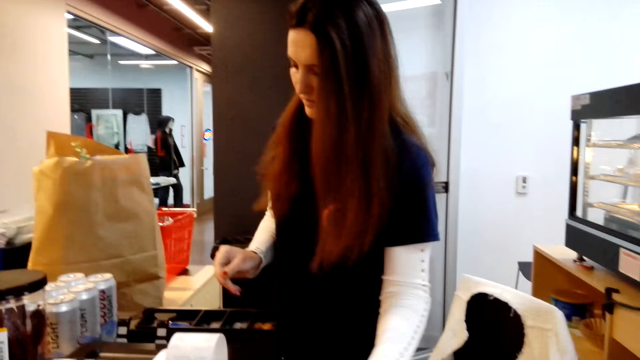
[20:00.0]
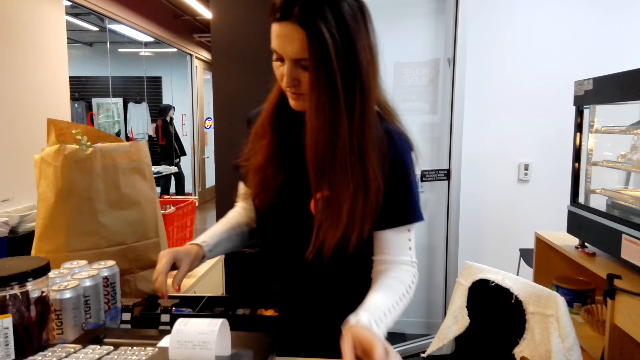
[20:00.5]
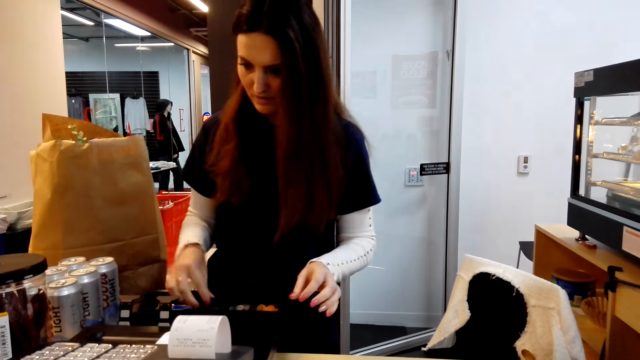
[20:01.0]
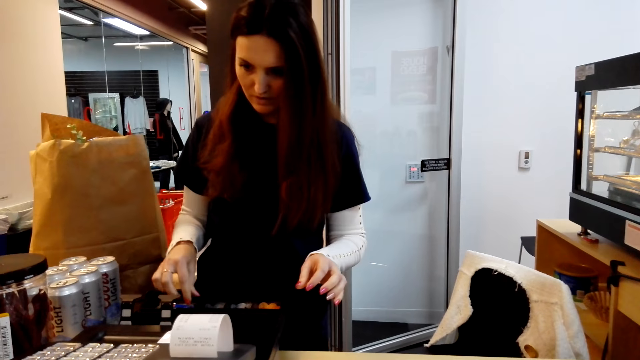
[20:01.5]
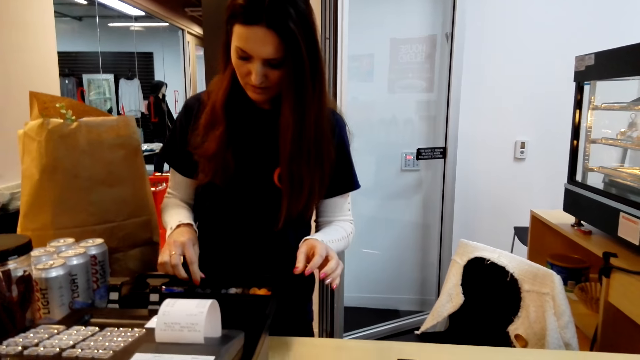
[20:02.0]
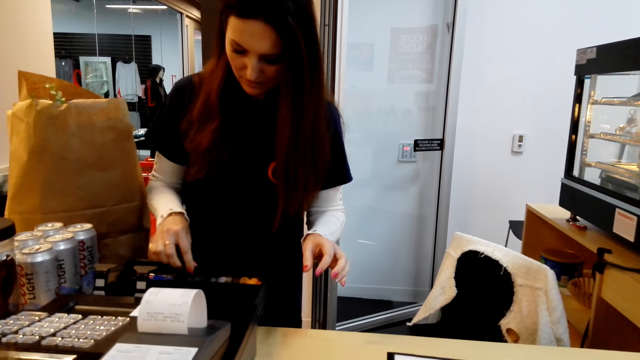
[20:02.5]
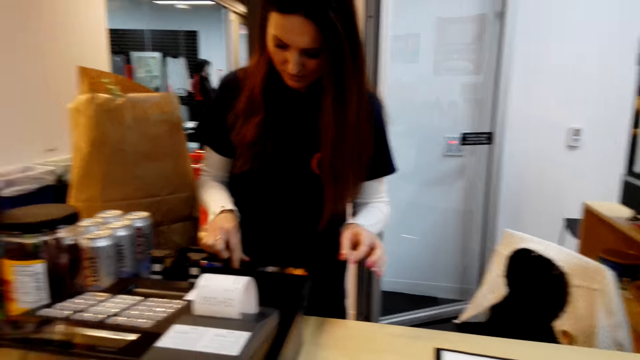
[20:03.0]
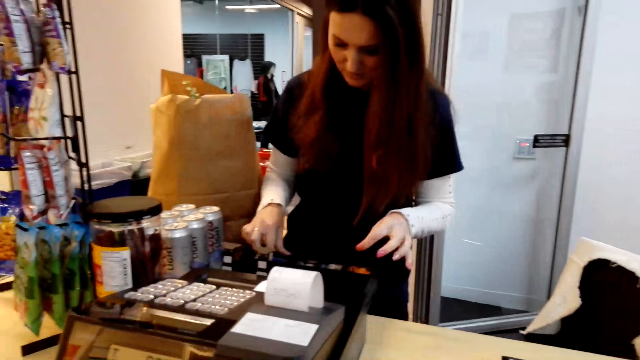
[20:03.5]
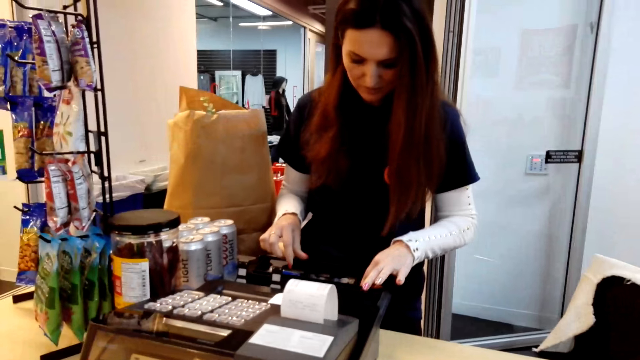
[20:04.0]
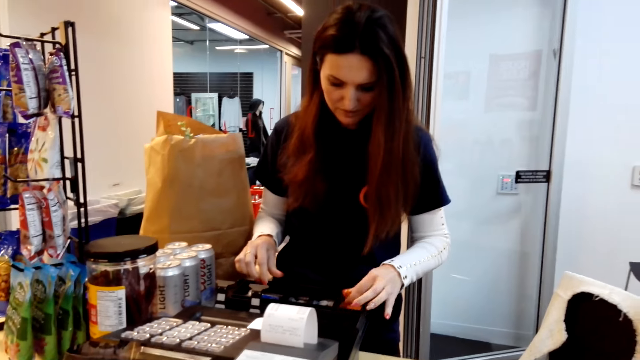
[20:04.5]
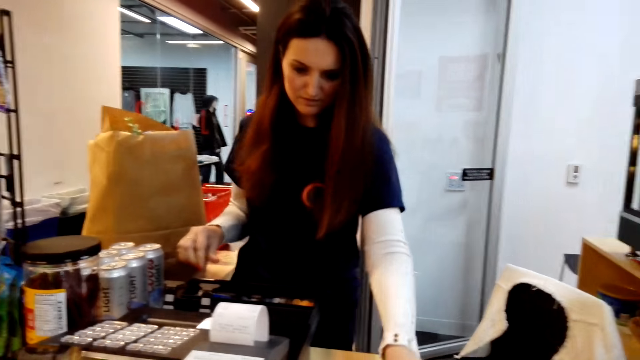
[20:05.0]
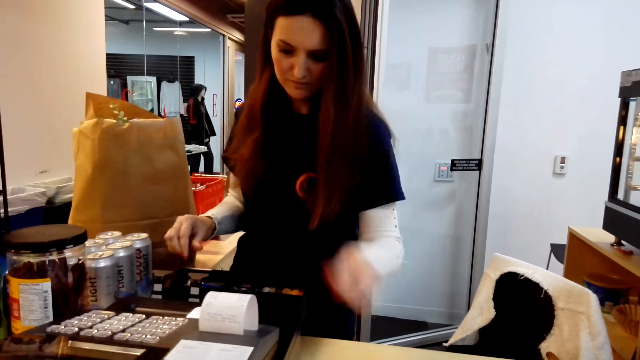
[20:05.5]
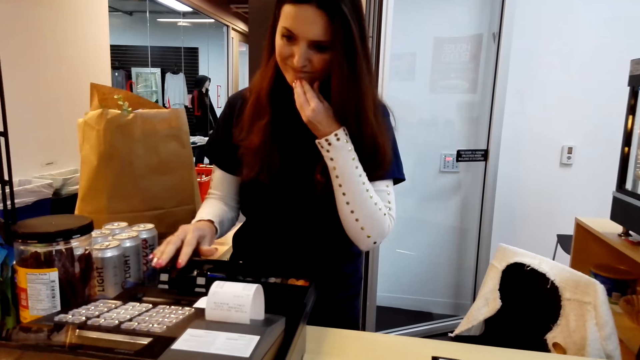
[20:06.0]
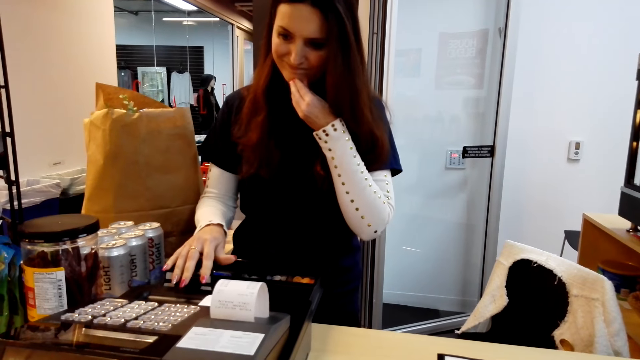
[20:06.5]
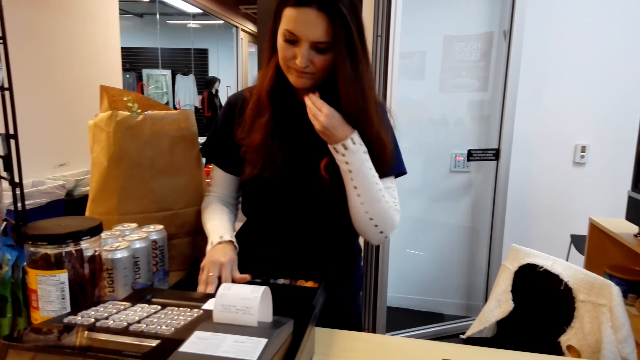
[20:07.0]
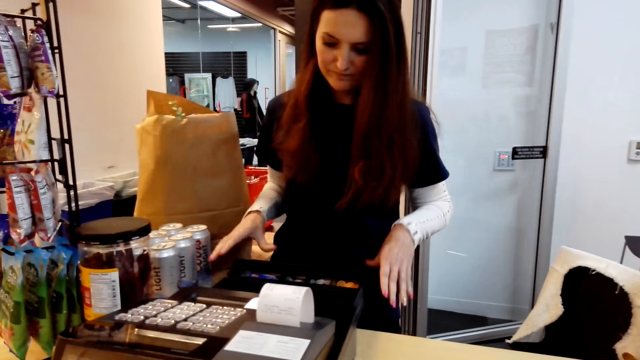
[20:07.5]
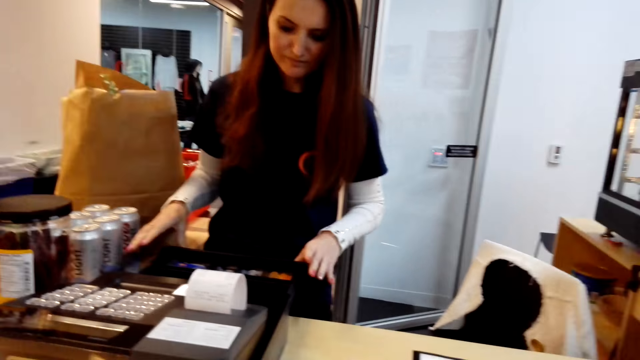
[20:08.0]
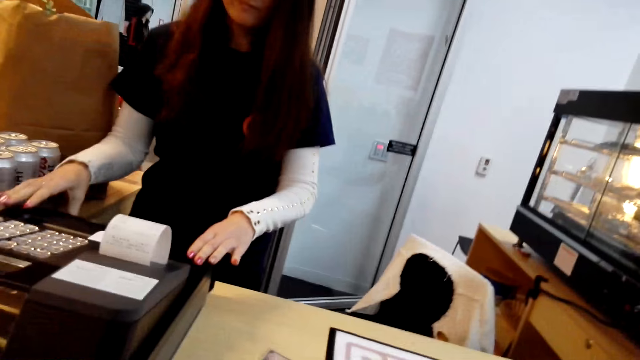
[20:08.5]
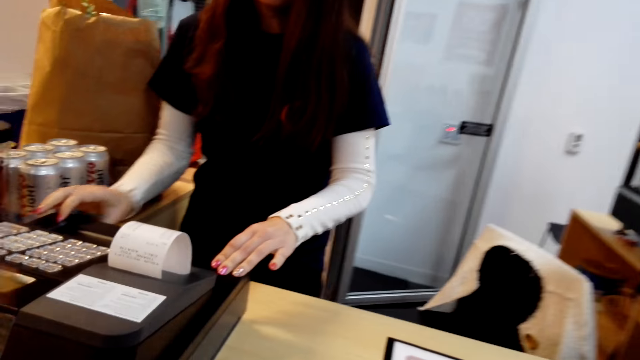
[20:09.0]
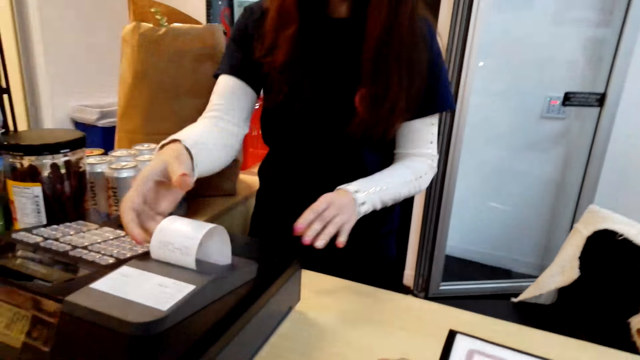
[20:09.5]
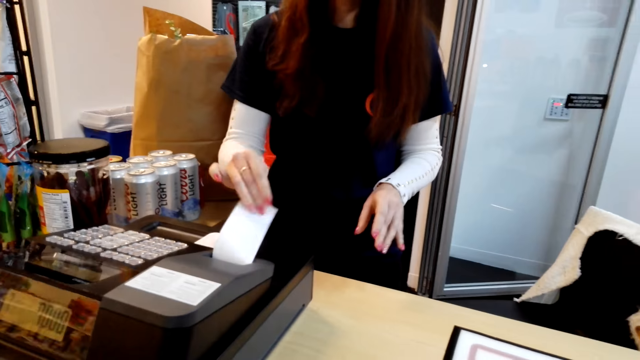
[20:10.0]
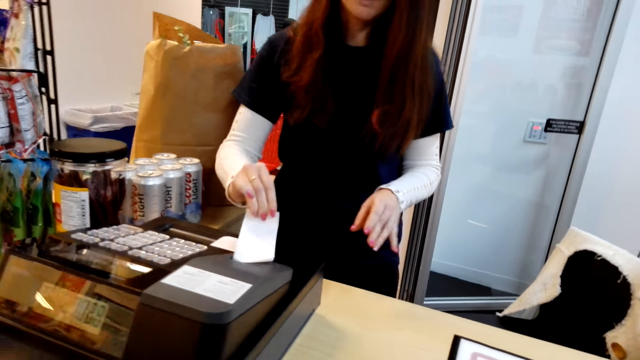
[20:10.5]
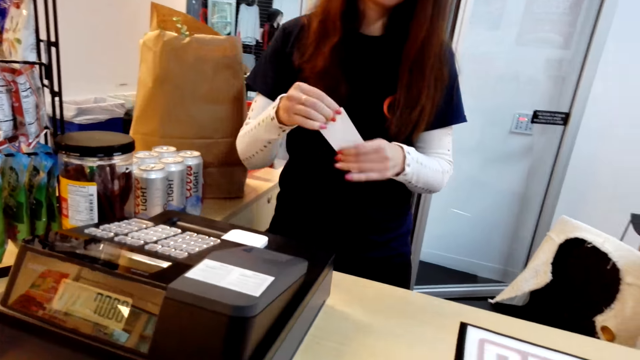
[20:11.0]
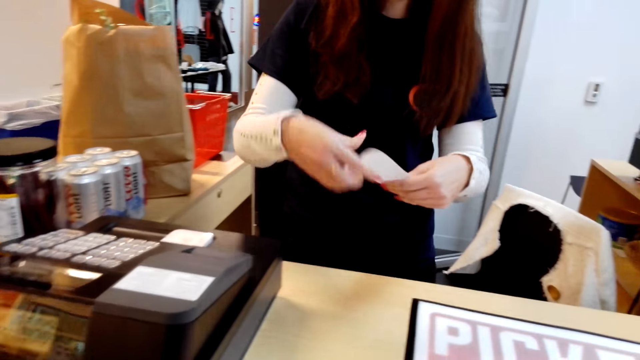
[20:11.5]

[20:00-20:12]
The woman hands over the cash and puts the money on the table. The woman picks the cash from the cashier machine, puts something on the table and hands over the cash. The woman pushes the cashier machine drawer and cuts the receipt from the cashier machine.

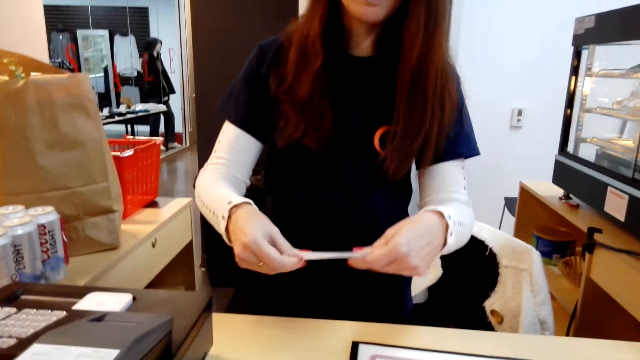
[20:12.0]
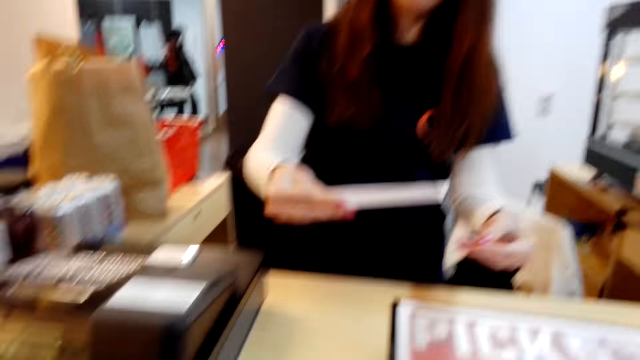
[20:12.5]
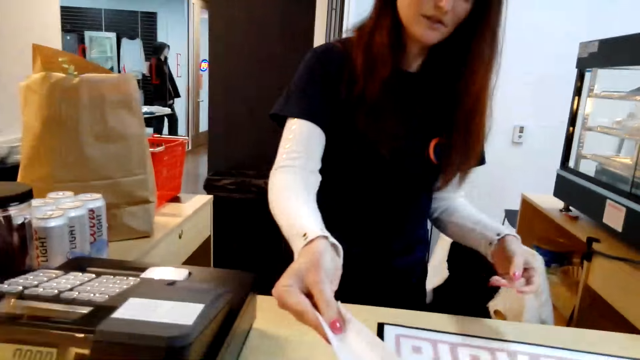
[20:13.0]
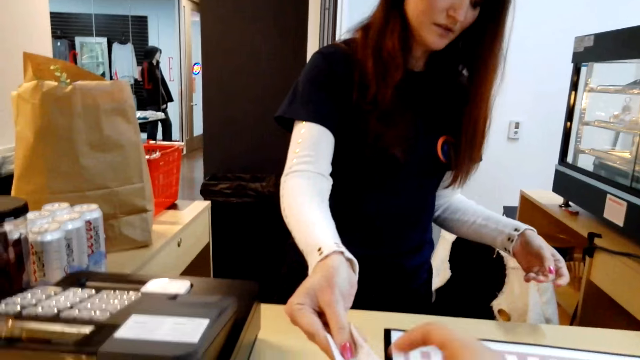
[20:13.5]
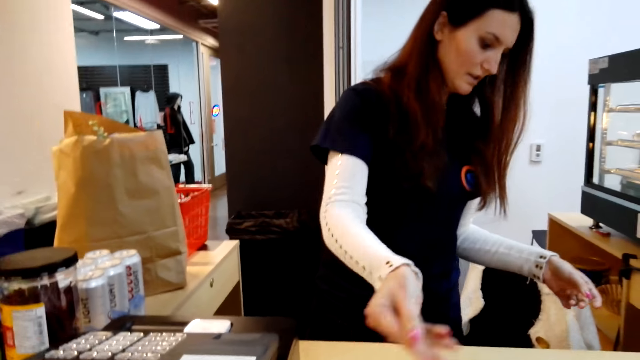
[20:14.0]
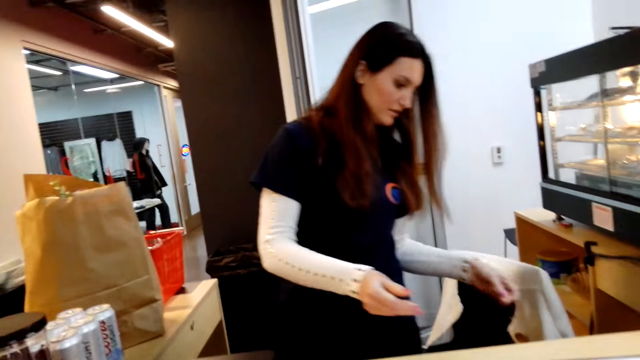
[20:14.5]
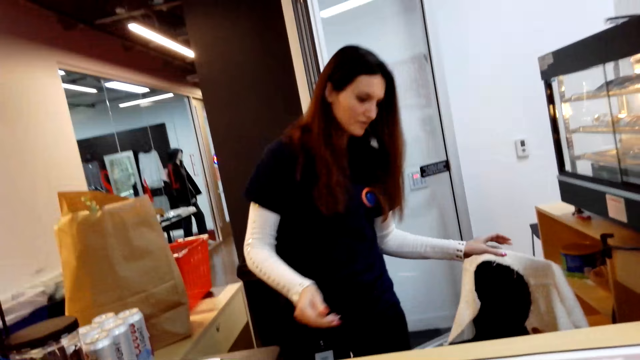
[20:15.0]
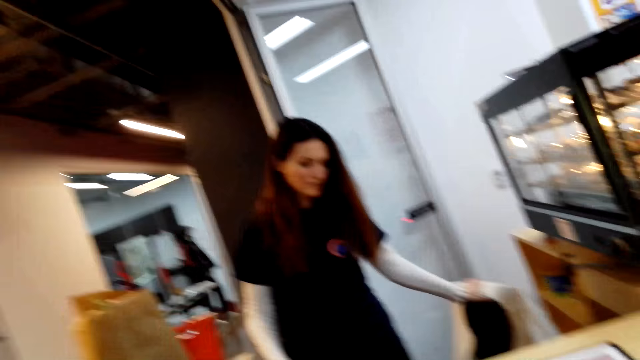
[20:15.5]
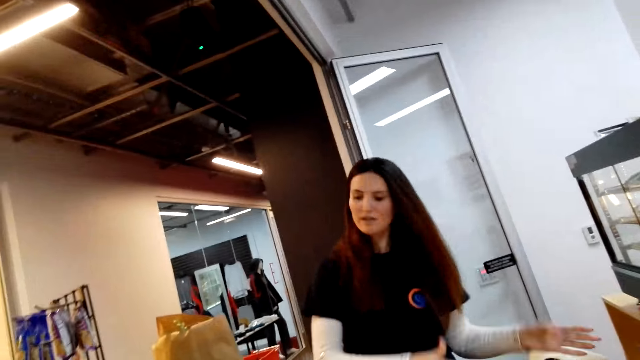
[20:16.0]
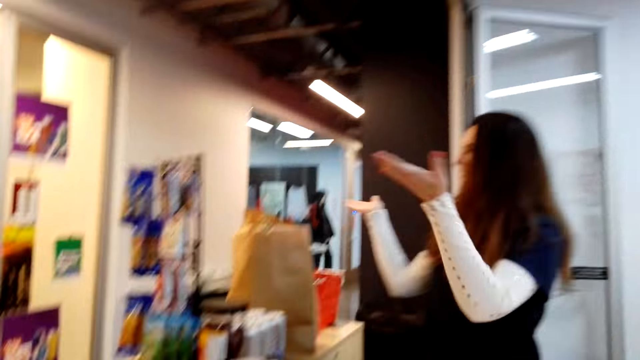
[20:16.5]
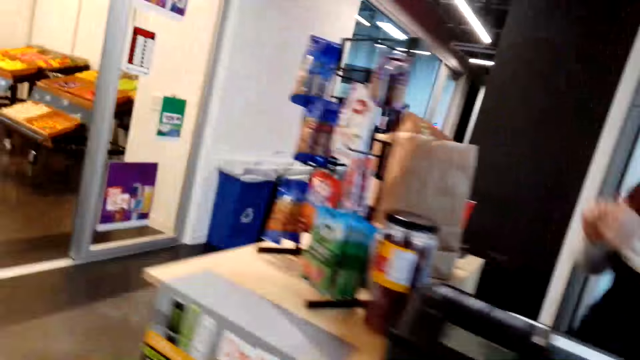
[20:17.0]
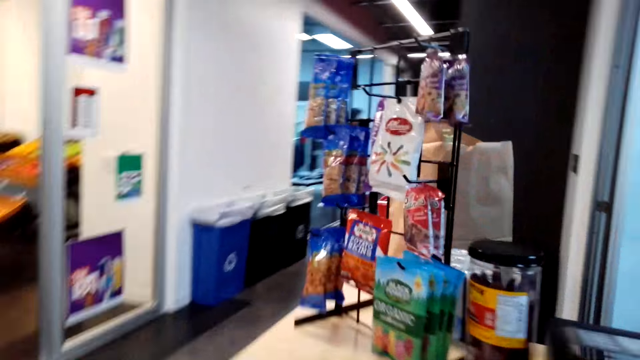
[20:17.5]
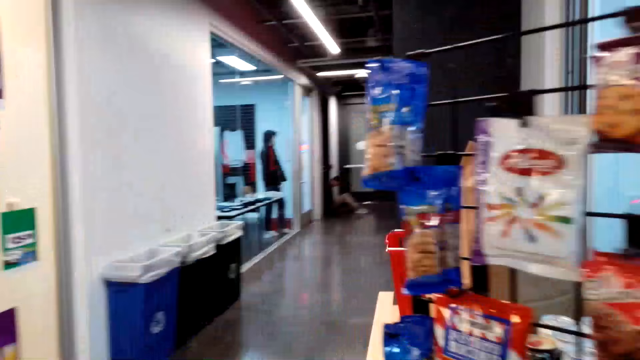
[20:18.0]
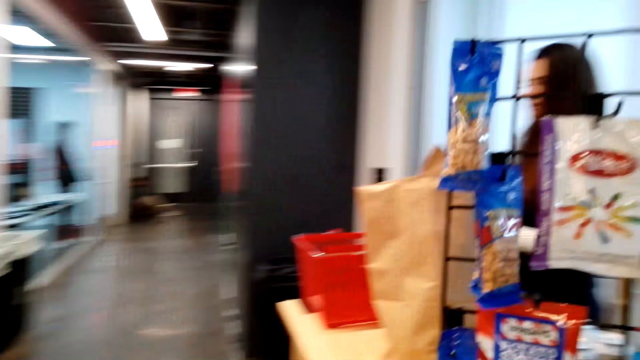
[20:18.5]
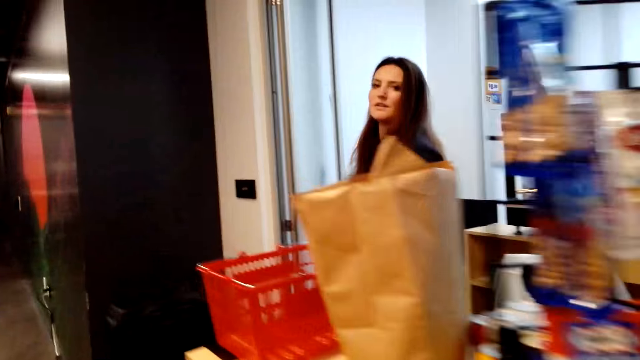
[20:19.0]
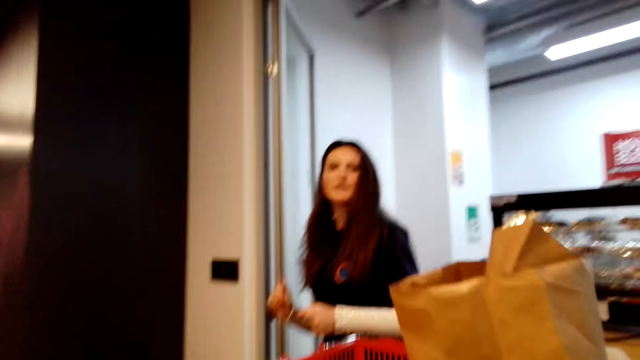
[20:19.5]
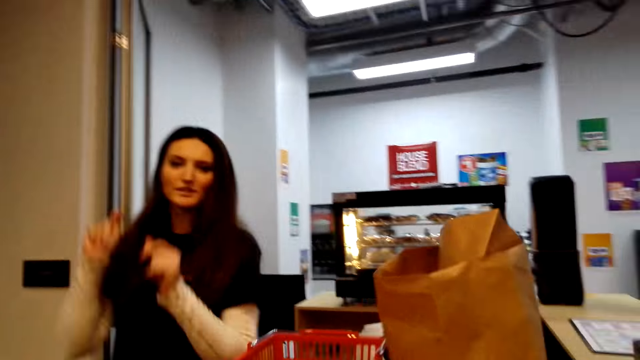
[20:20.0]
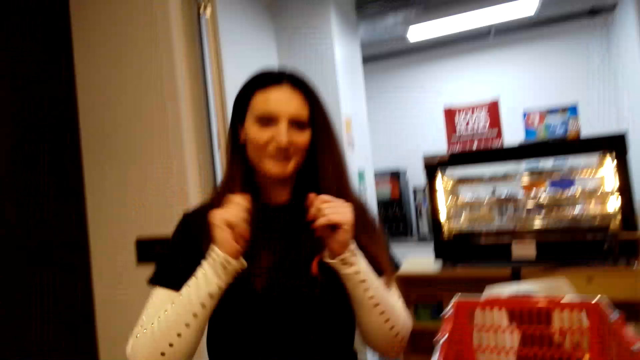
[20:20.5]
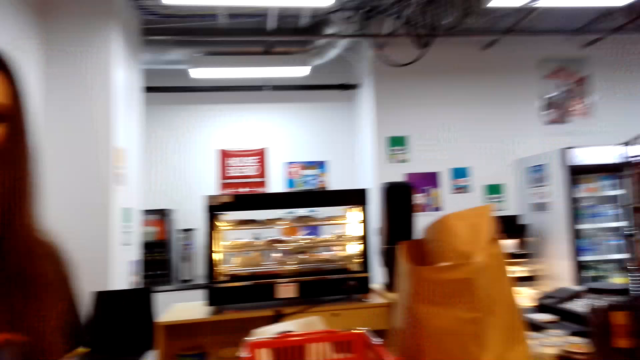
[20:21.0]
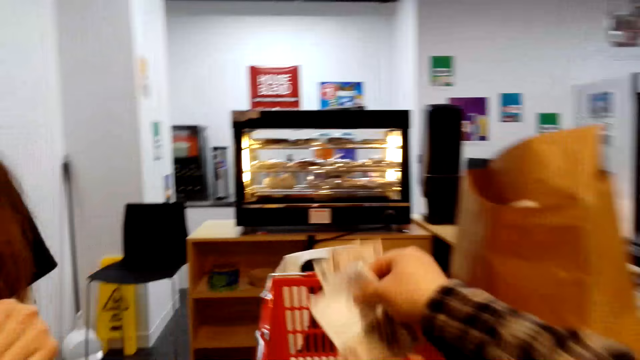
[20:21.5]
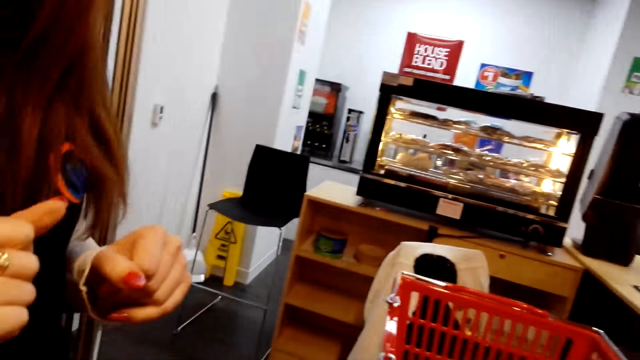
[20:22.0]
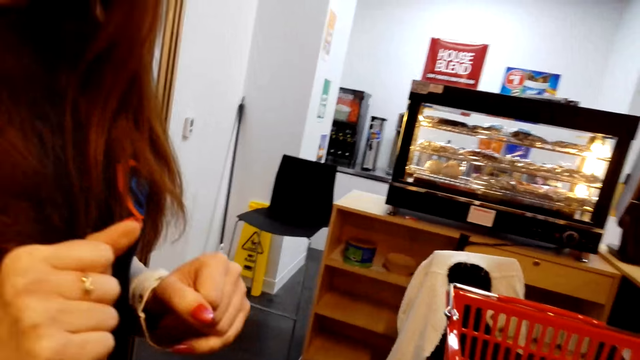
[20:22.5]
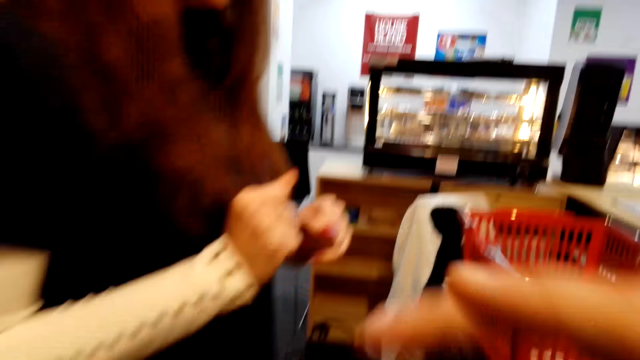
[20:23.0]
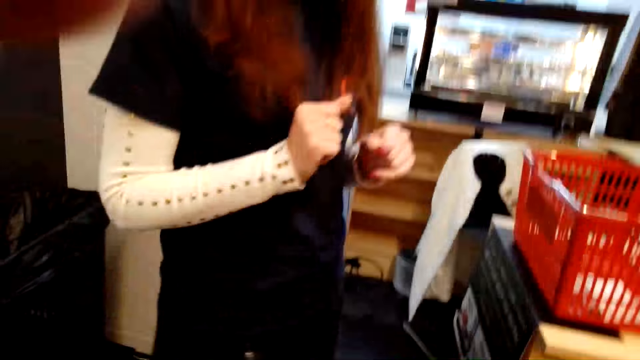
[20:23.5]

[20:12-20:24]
The woman gives the receipt to the camera wearer. The camera wearer talks in the store. The woman ushers the camera wearer in the store. The camera wearer walks in the store. The woman walks in the store and talks in the store. The camera wearer places the cash in the shopping basket. The woman puts something in the basket. The camera wearer moves in the store.
